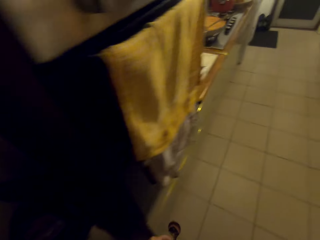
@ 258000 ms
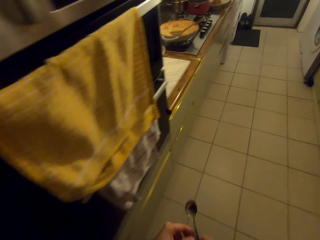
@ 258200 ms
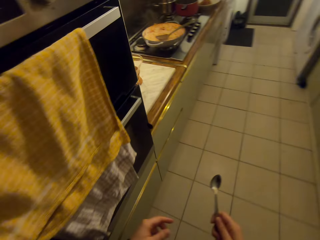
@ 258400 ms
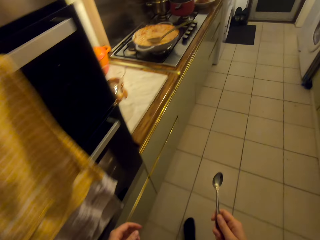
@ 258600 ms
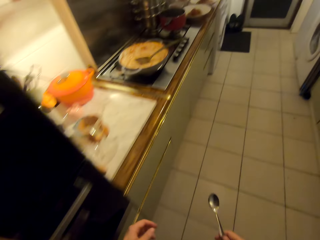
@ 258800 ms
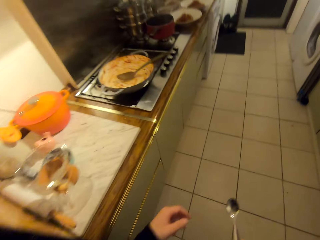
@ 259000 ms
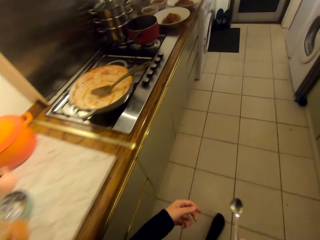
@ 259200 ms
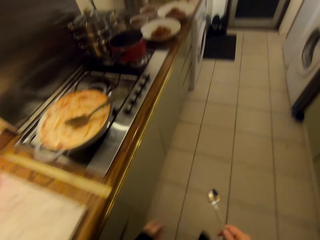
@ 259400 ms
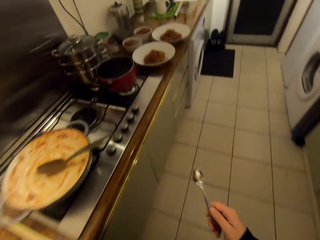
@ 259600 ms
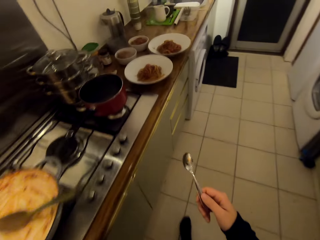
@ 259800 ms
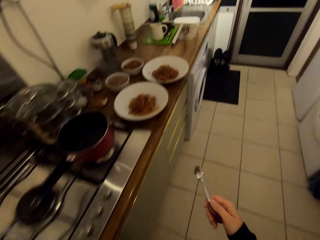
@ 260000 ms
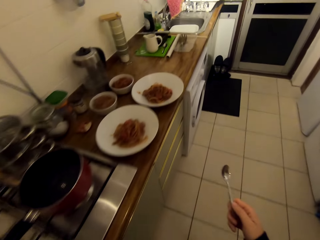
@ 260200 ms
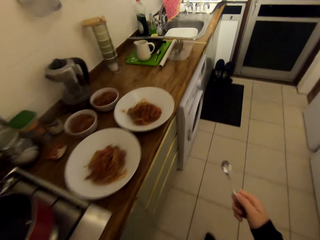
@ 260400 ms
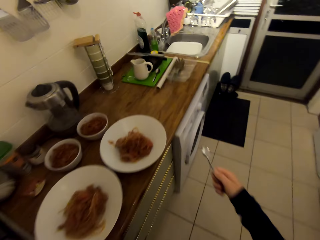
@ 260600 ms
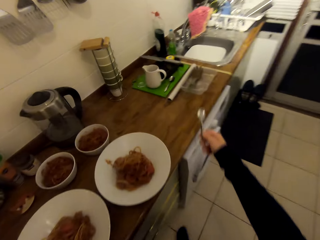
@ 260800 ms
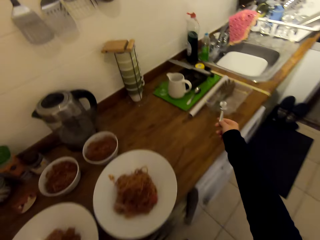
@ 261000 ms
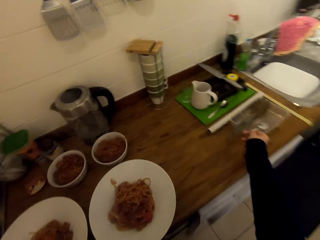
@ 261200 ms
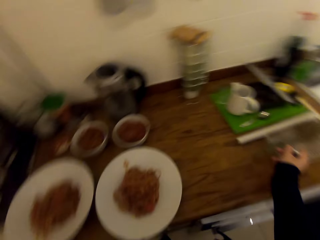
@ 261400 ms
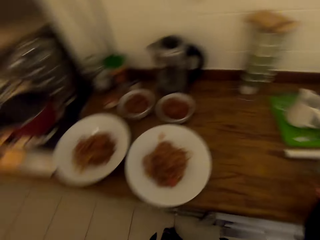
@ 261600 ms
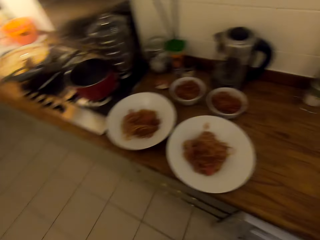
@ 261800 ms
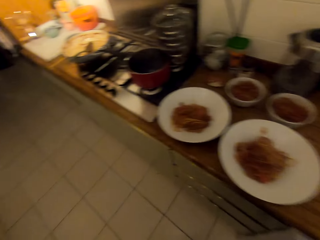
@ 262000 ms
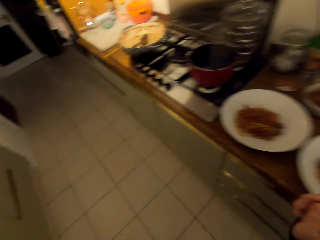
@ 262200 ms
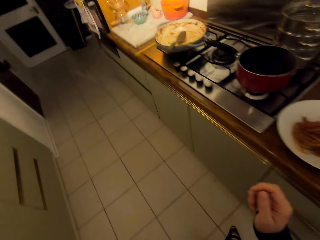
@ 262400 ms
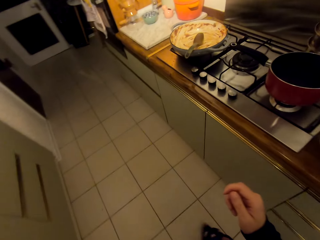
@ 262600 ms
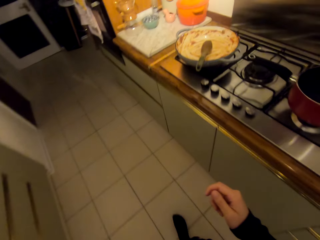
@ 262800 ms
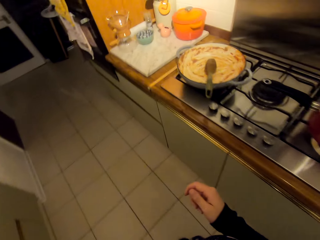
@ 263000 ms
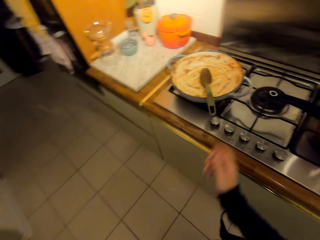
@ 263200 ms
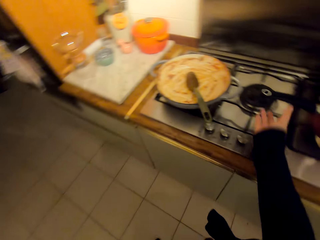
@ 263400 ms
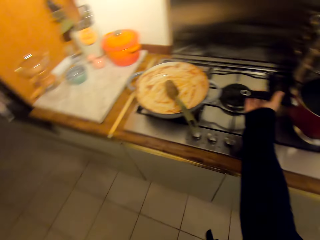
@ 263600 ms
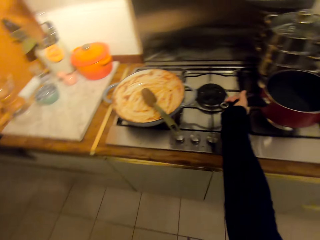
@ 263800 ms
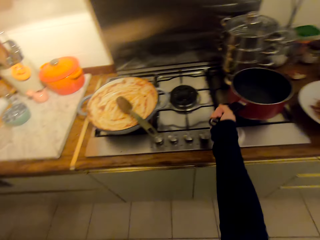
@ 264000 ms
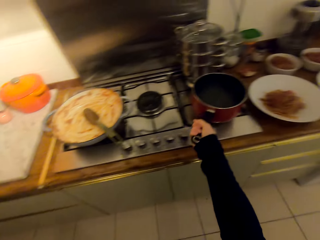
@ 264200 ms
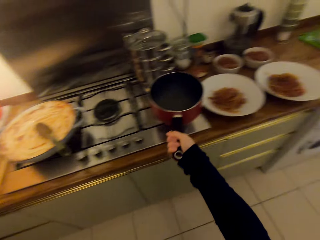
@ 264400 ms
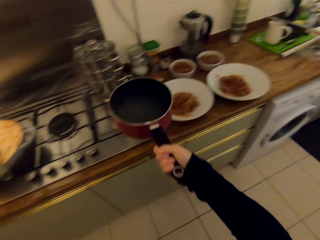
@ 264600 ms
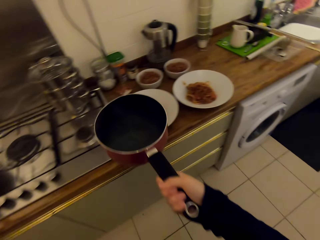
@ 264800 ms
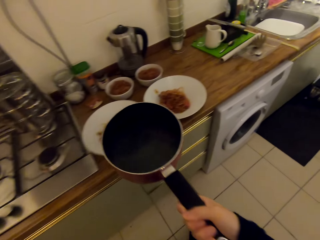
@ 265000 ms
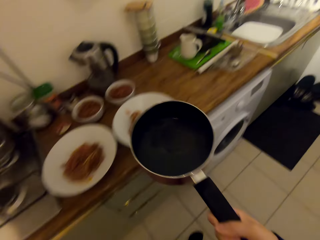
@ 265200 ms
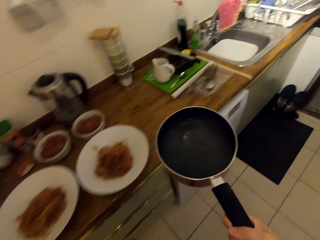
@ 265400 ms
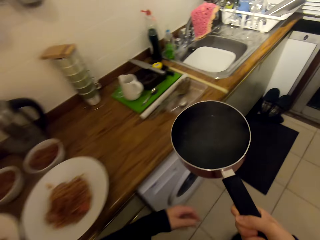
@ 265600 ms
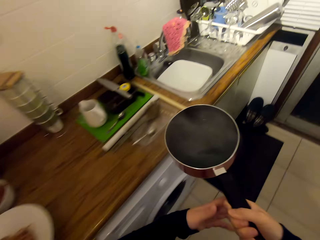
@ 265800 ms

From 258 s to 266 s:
The camera wearer walks on the floor. They put a tea spoon on a clear plate on the kitchen table. They take a cooking pot from the cooker.
